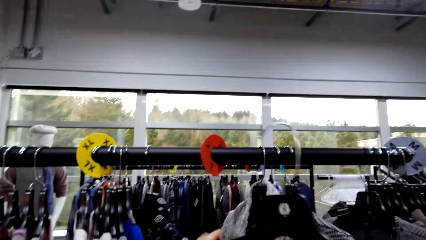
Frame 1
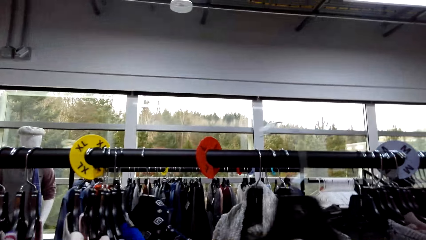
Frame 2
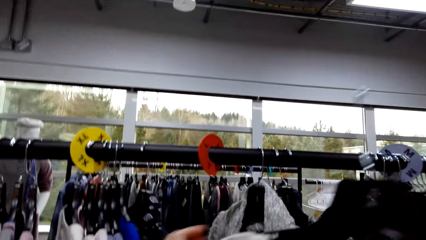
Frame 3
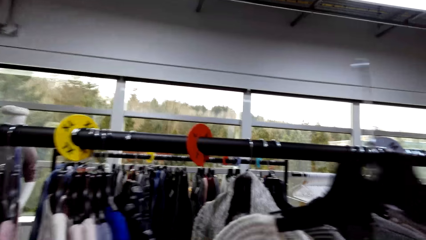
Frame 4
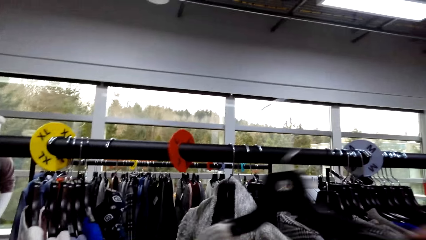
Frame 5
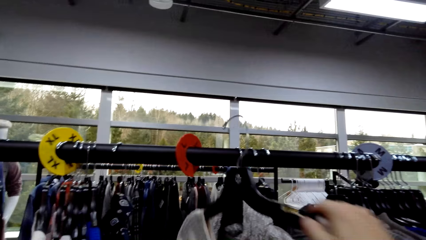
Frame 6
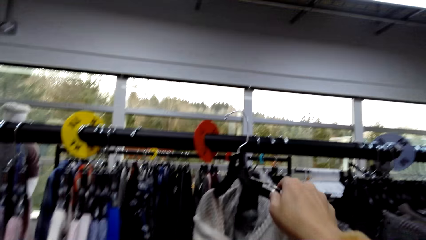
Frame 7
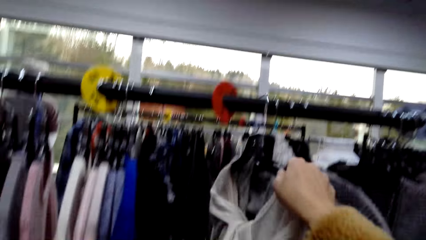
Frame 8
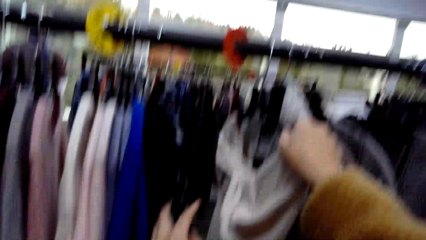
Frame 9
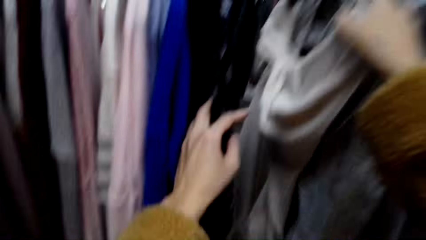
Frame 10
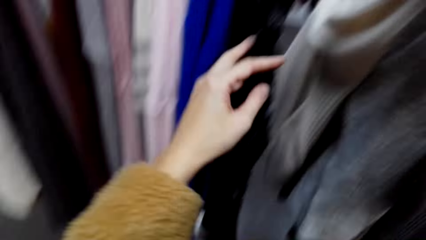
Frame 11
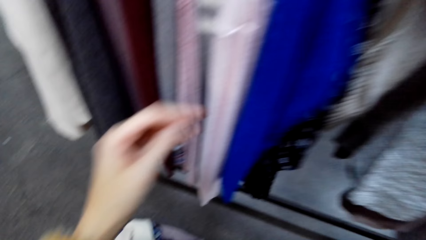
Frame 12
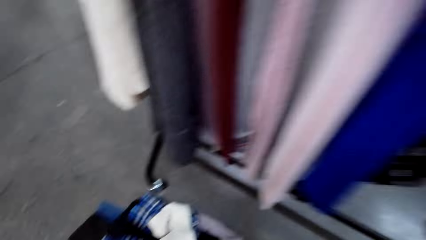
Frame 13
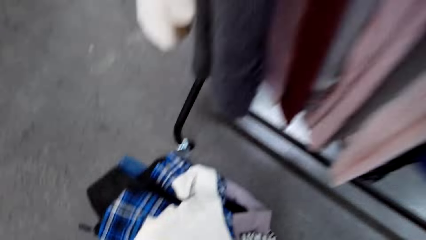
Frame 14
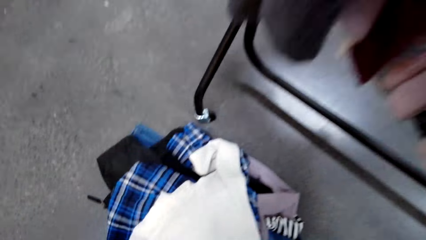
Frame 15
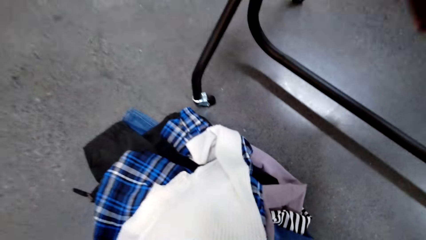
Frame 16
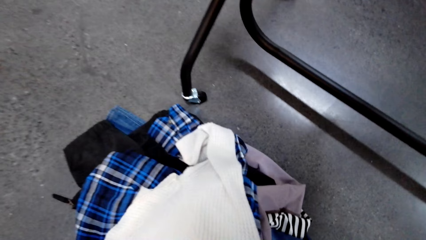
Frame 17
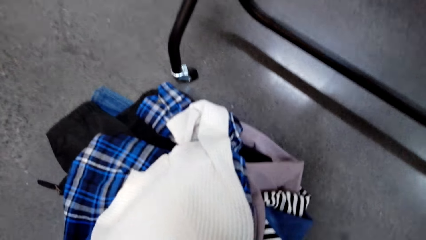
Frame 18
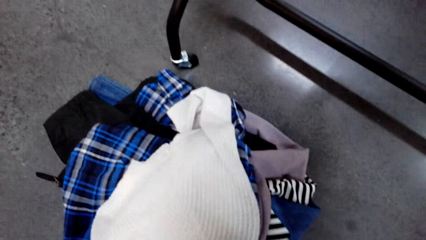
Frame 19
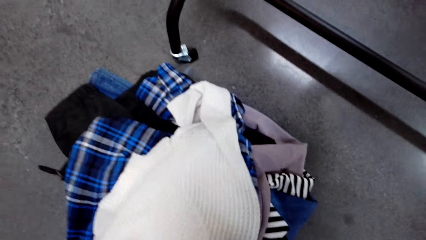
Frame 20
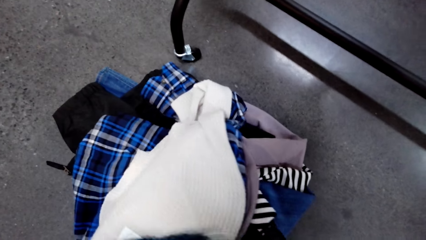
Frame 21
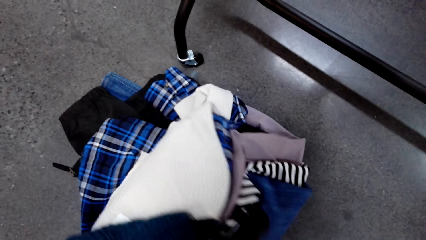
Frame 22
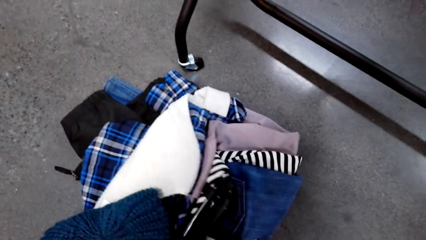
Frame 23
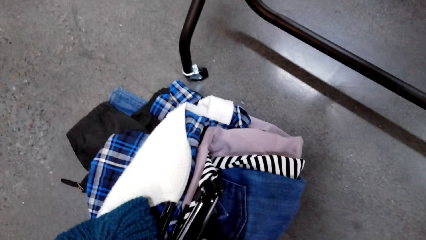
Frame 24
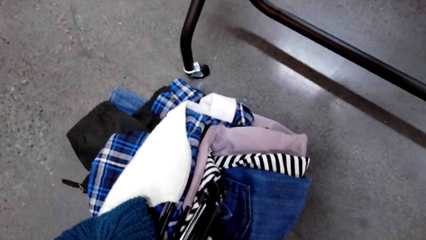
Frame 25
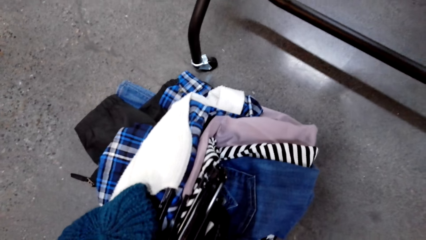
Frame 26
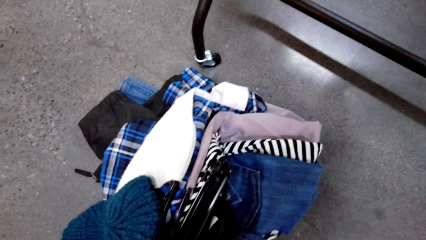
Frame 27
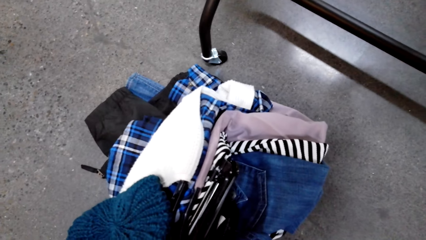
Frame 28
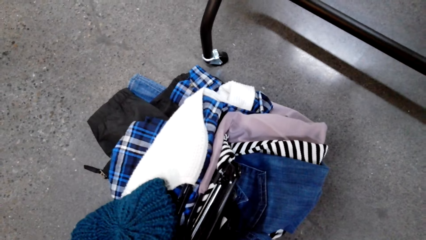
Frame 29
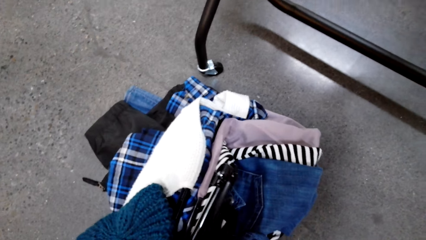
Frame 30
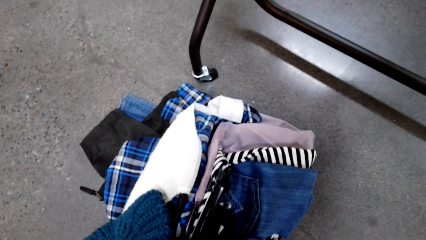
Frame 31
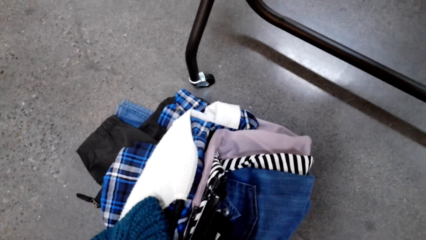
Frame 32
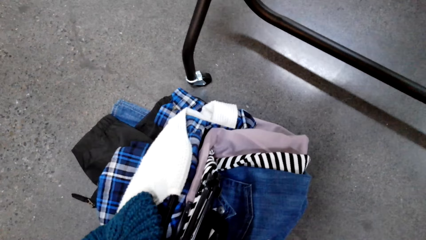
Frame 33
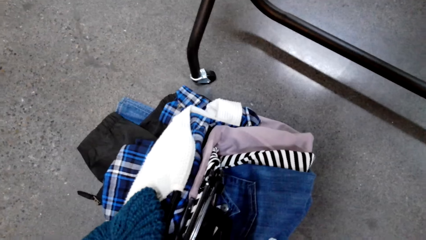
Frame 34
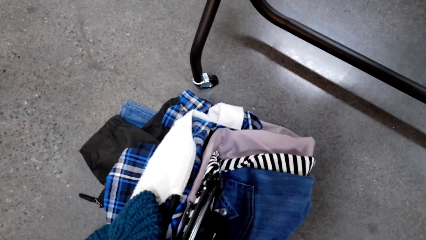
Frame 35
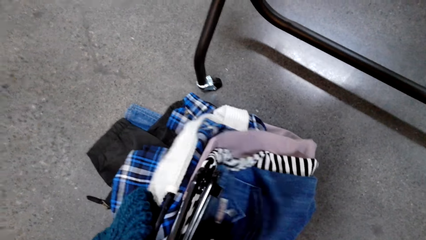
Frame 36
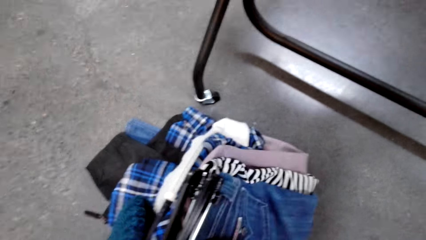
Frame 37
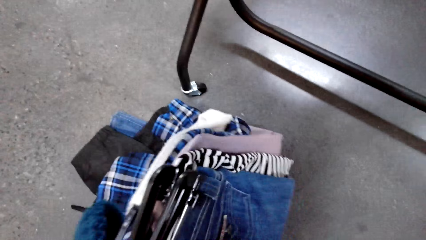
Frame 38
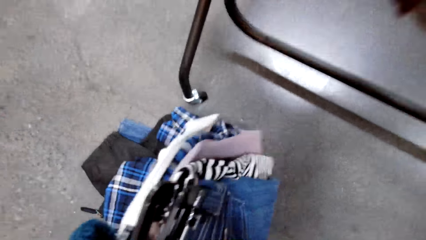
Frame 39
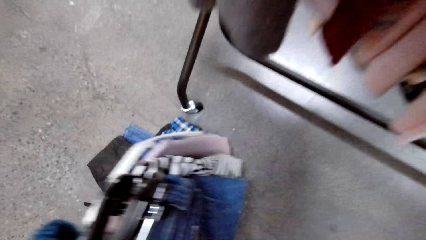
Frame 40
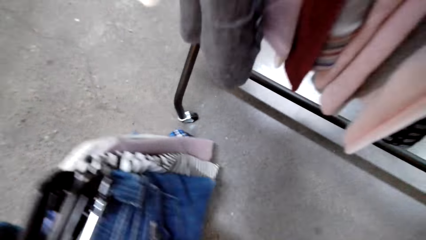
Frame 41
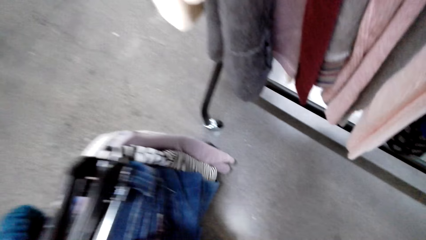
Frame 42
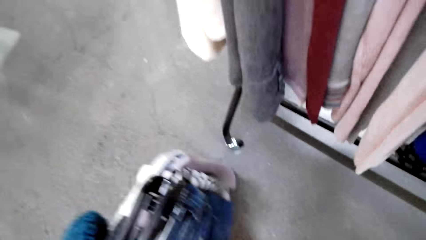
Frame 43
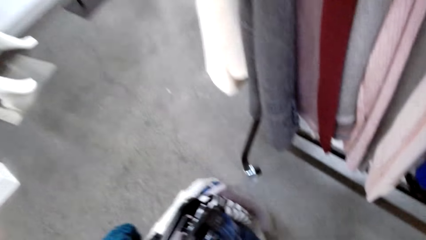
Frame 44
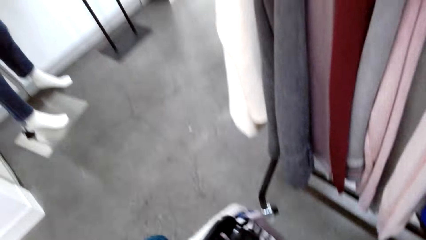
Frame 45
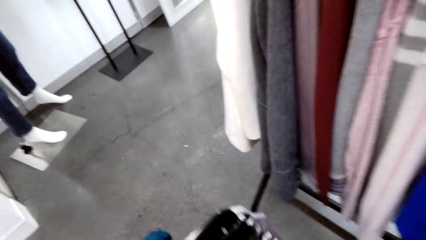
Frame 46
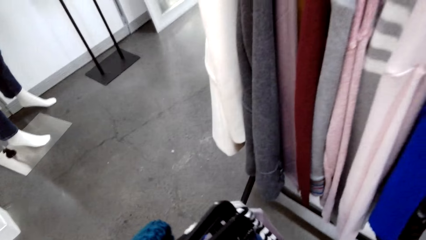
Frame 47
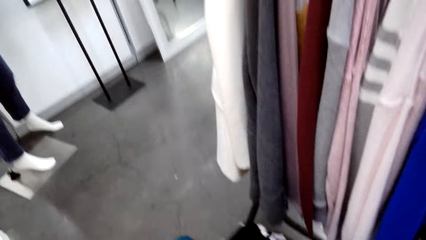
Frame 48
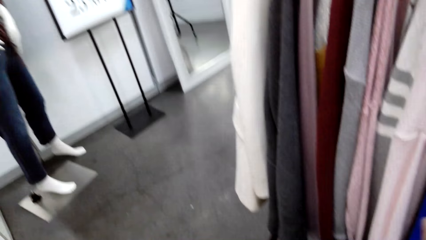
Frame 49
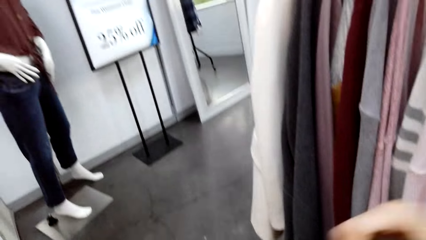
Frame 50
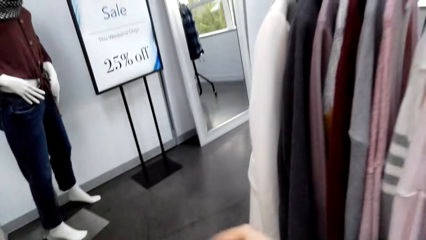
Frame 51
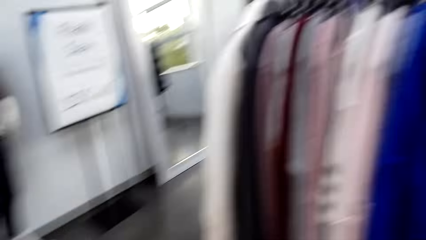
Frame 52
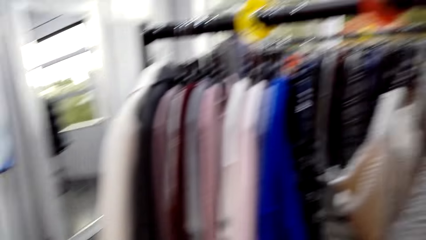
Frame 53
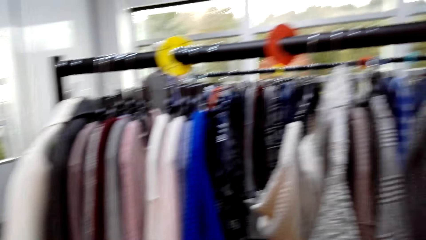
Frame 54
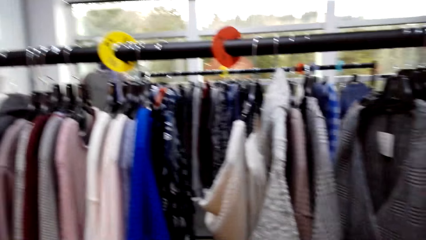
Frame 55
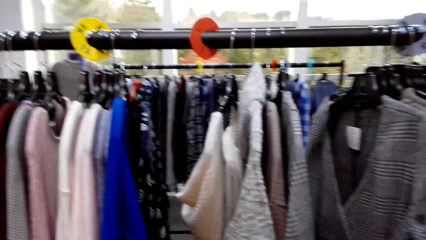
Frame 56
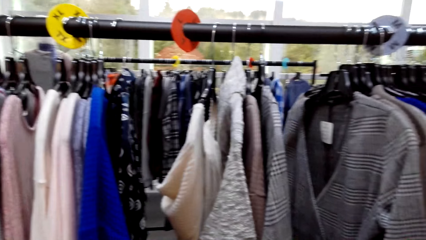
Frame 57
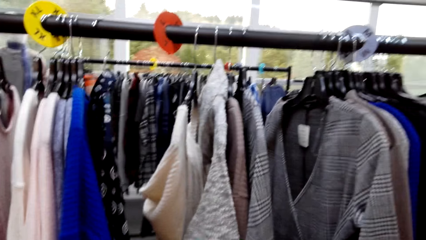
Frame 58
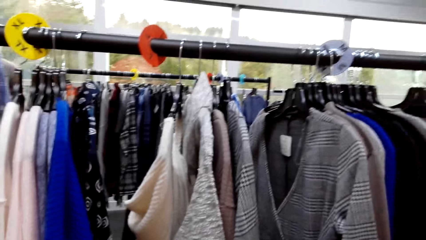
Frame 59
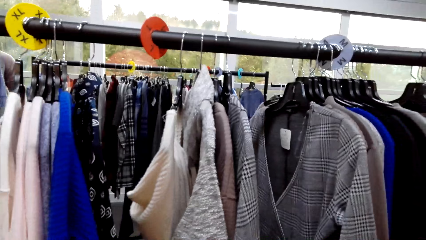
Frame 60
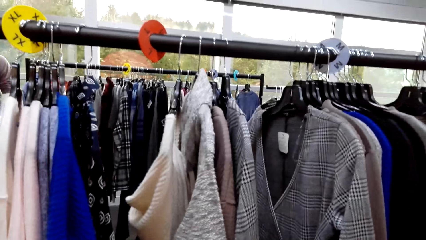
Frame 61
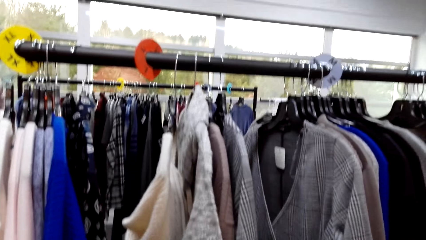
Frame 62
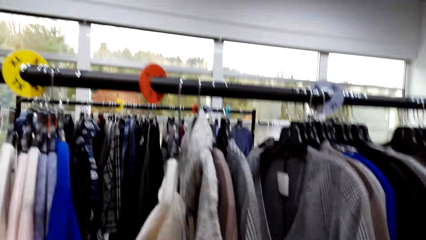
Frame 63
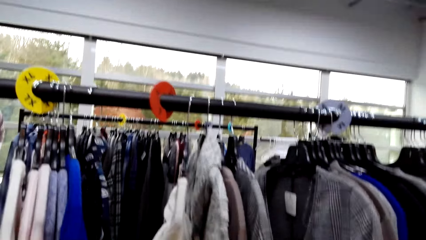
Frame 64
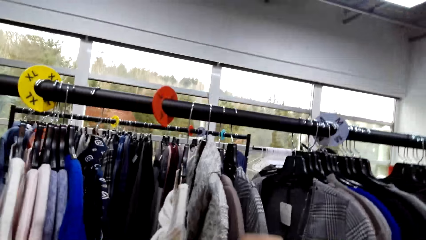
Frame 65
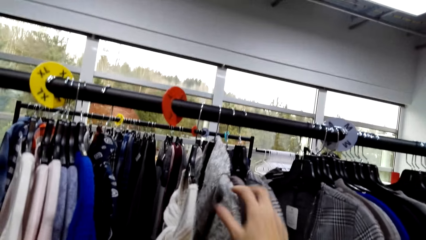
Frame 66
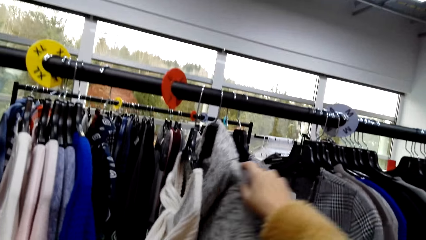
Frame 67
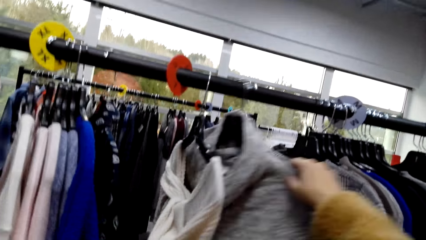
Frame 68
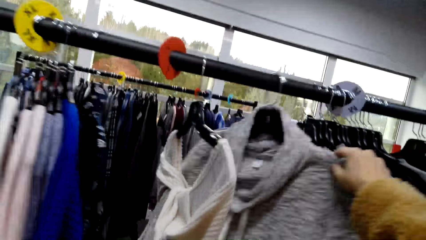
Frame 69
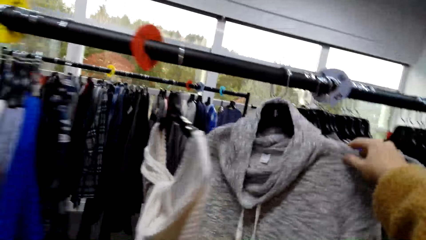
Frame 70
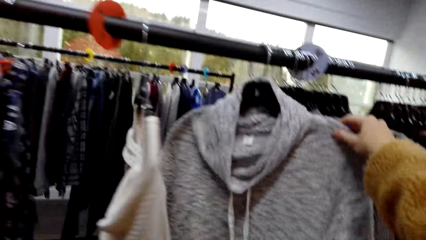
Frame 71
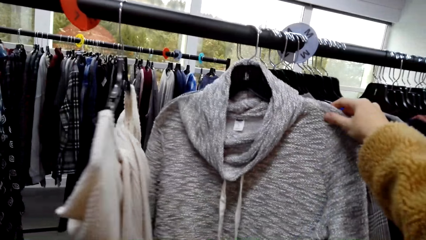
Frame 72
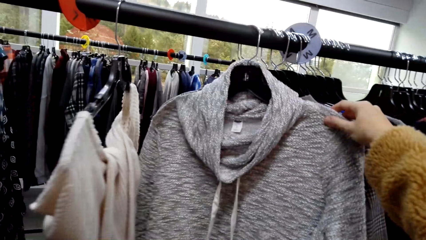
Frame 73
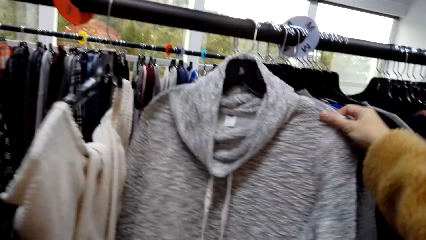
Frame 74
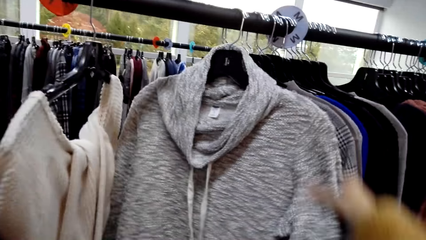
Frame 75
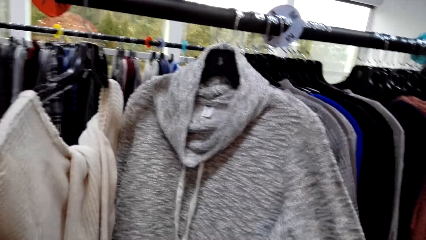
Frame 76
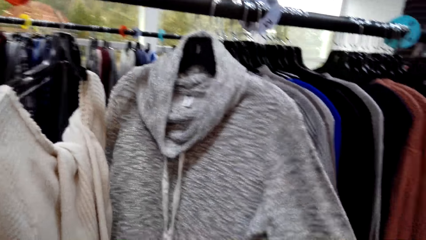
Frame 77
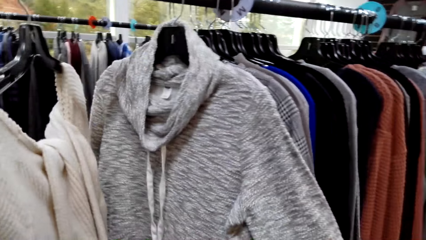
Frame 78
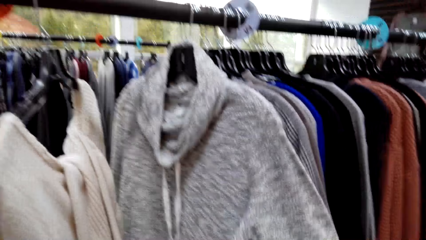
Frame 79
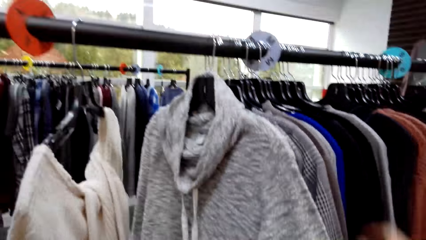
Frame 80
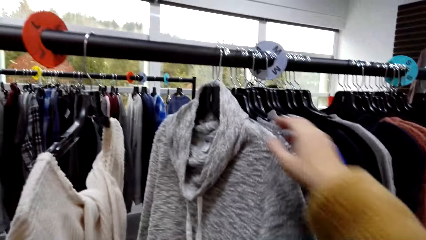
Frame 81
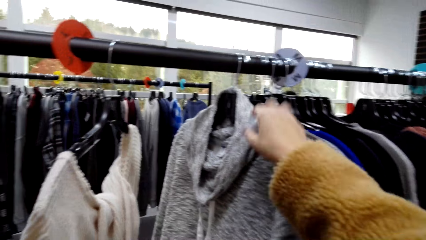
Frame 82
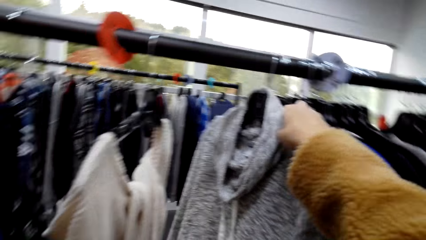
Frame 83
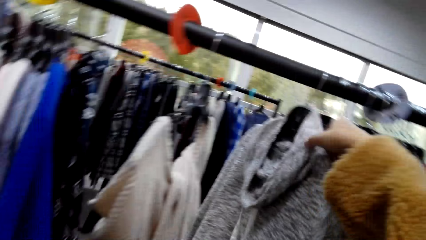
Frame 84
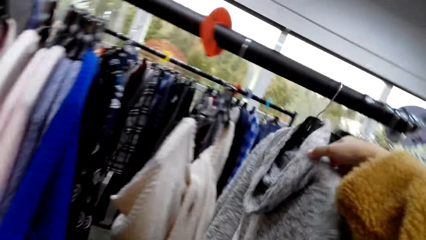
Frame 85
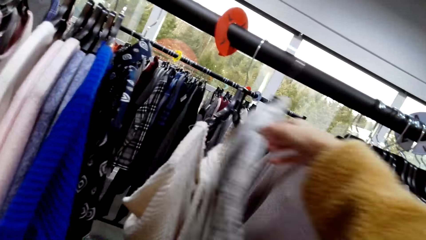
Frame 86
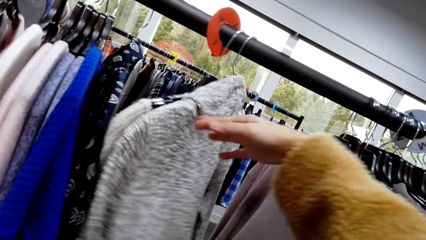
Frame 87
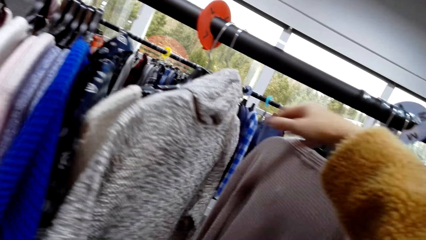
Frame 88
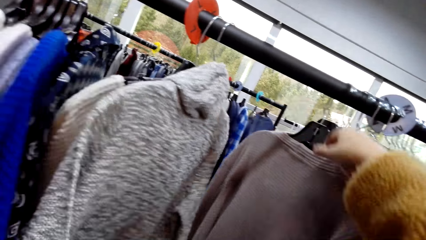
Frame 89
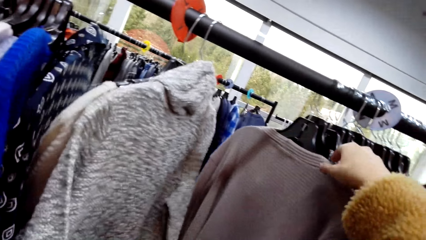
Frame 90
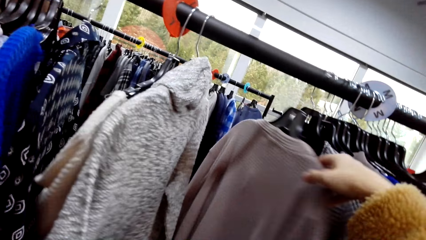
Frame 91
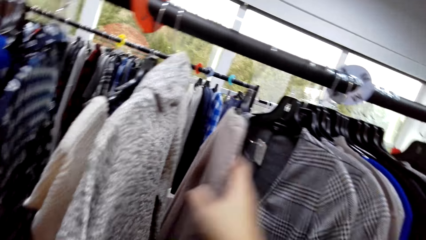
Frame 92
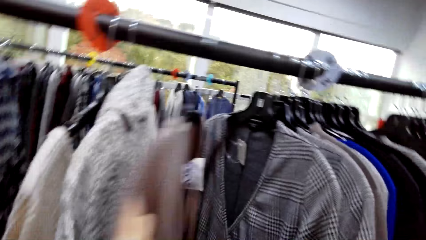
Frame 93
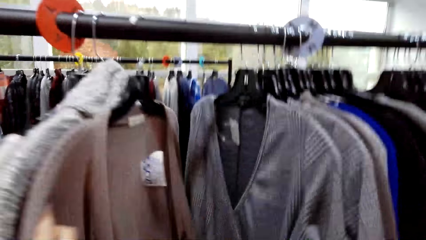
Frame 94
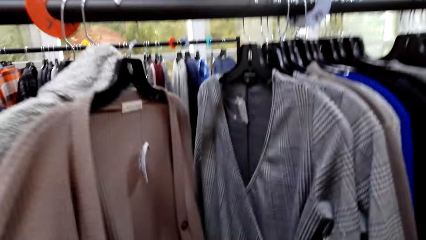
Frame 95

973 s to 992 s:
The camera wearer hangs the hanger on the rack. They bend towards the floor and pick up the clothes on the floor. They stand up. They stare at the clothes. They inspect the clothes on the rack. They touch the cloth.
